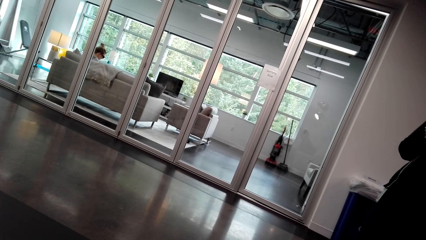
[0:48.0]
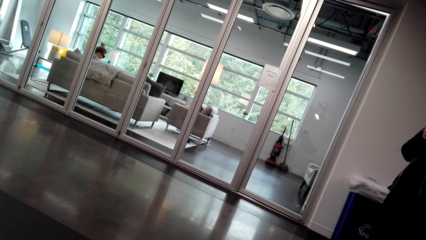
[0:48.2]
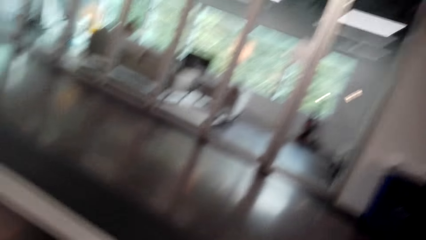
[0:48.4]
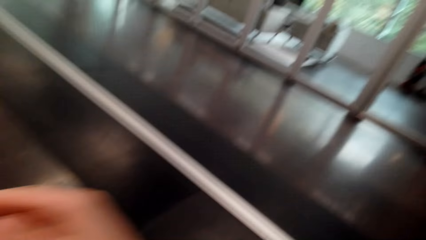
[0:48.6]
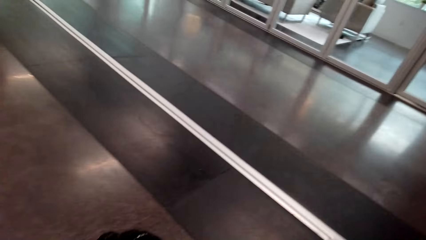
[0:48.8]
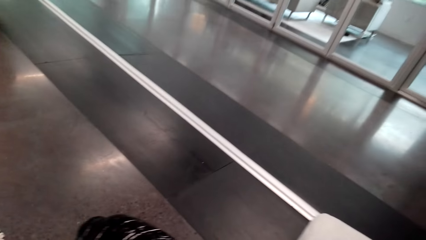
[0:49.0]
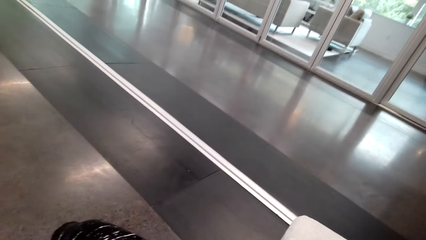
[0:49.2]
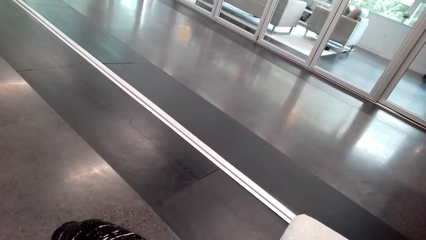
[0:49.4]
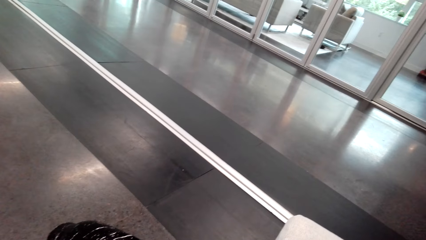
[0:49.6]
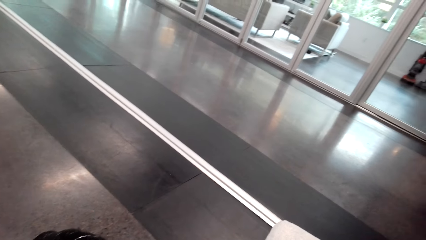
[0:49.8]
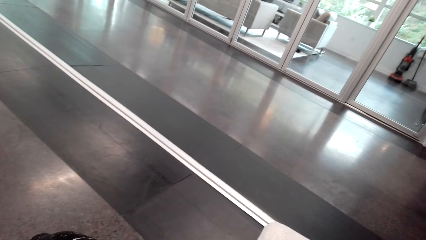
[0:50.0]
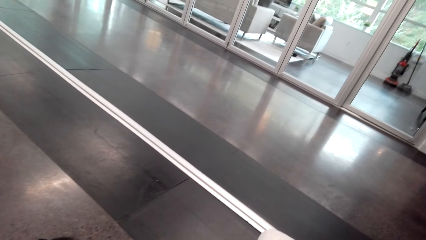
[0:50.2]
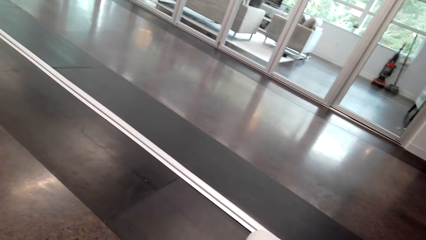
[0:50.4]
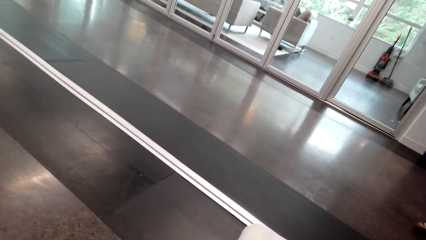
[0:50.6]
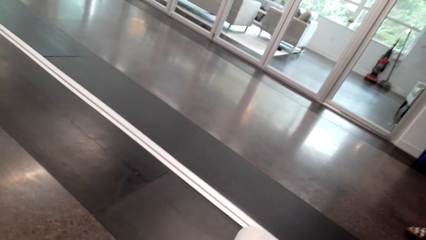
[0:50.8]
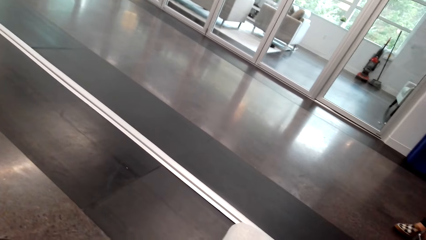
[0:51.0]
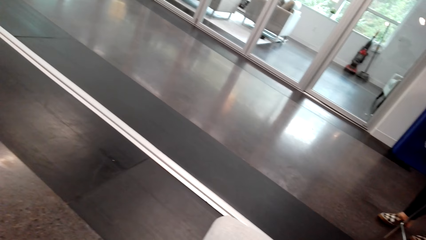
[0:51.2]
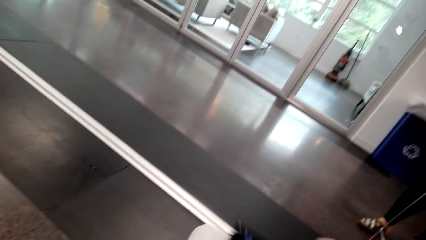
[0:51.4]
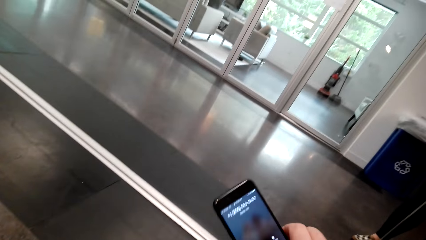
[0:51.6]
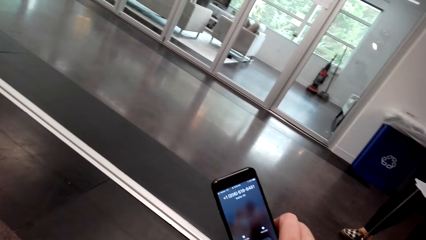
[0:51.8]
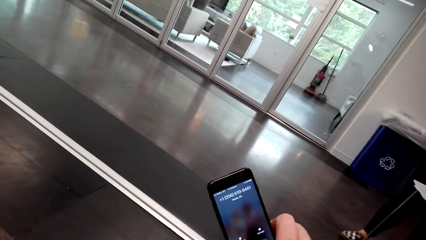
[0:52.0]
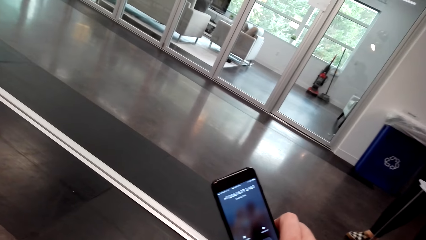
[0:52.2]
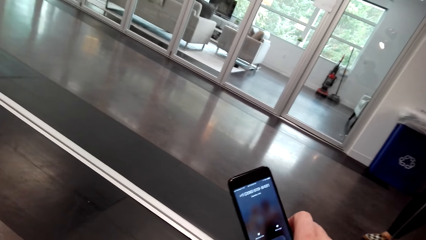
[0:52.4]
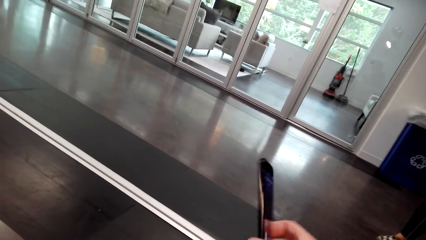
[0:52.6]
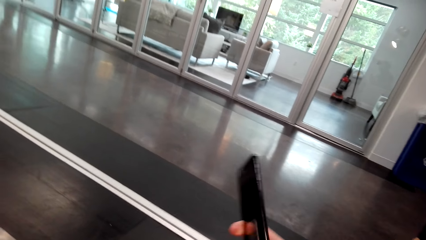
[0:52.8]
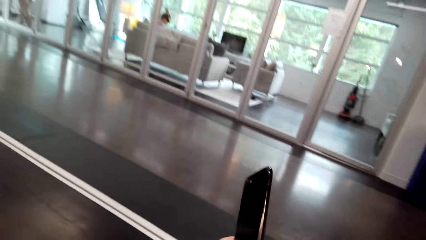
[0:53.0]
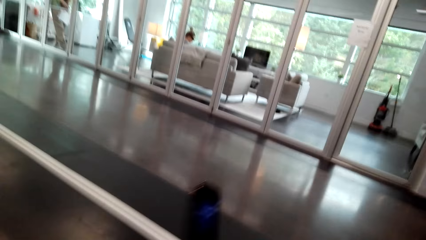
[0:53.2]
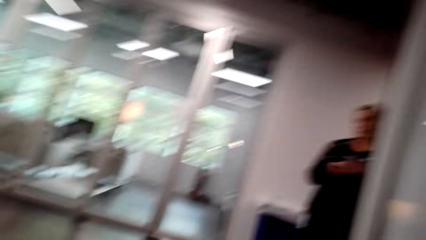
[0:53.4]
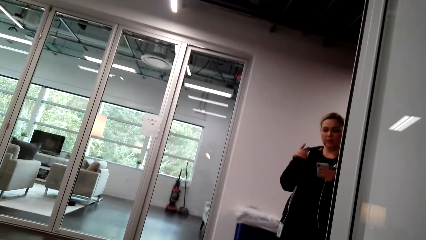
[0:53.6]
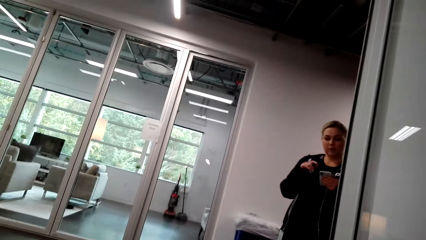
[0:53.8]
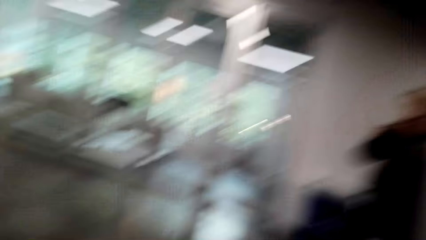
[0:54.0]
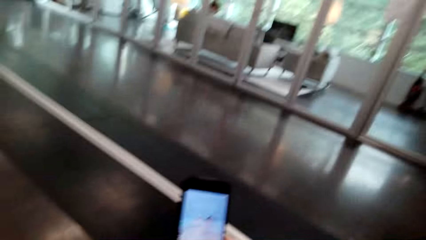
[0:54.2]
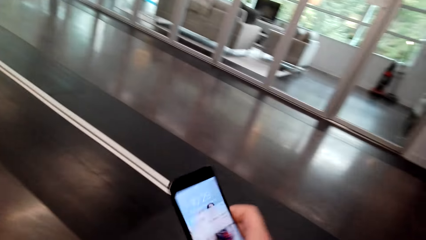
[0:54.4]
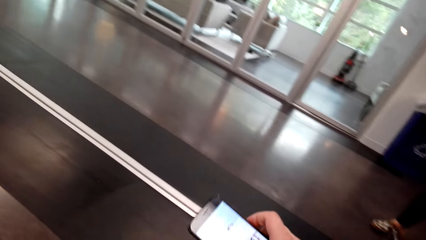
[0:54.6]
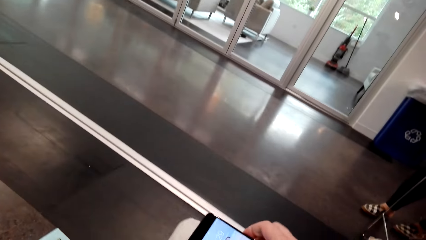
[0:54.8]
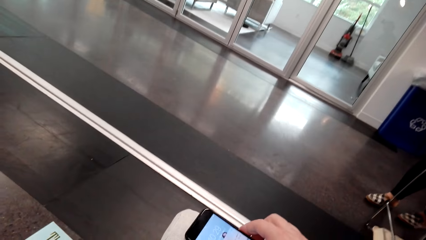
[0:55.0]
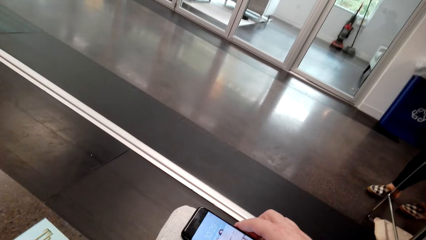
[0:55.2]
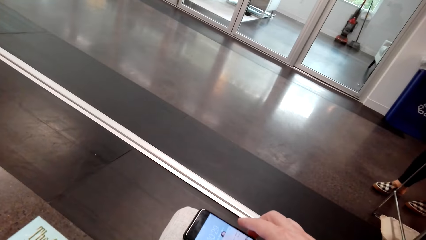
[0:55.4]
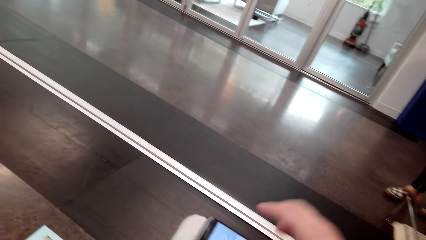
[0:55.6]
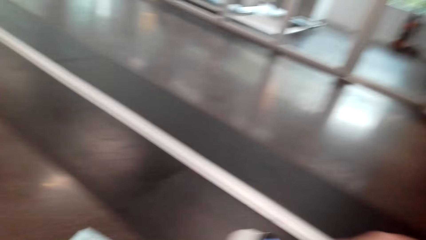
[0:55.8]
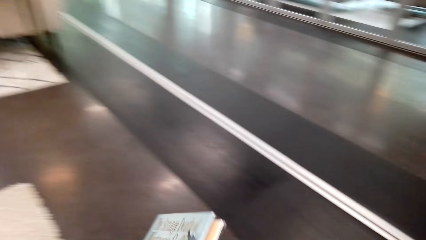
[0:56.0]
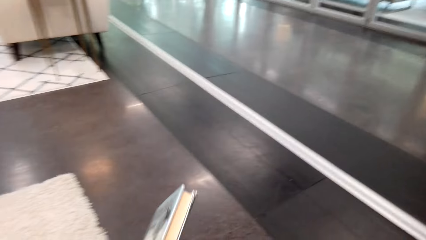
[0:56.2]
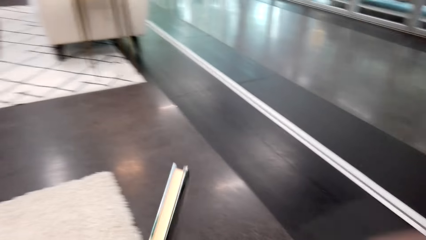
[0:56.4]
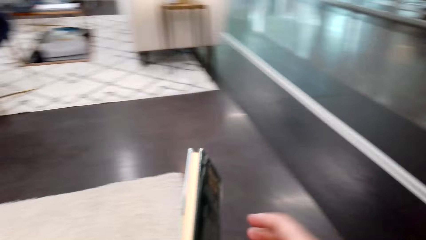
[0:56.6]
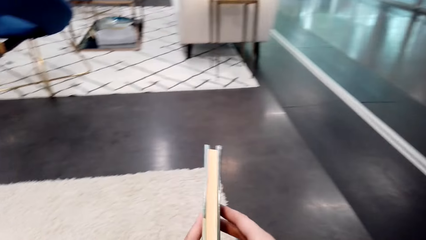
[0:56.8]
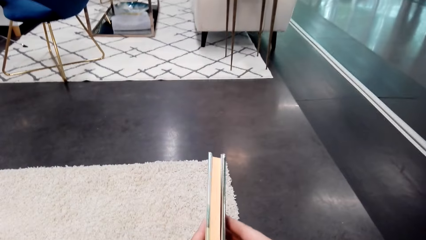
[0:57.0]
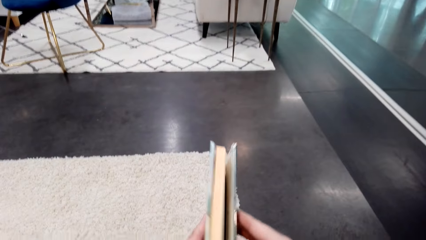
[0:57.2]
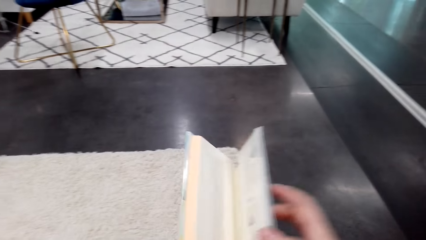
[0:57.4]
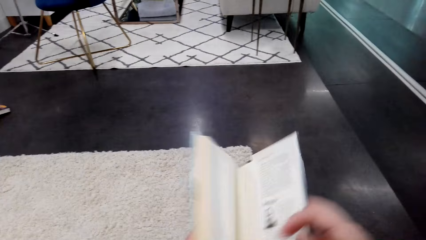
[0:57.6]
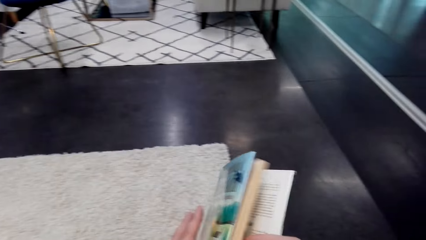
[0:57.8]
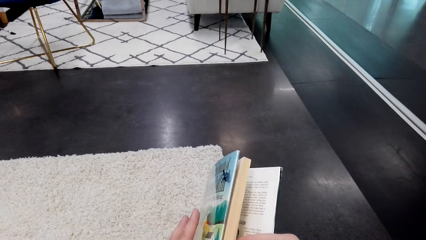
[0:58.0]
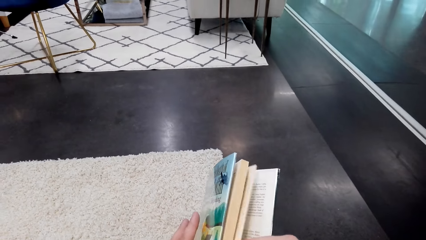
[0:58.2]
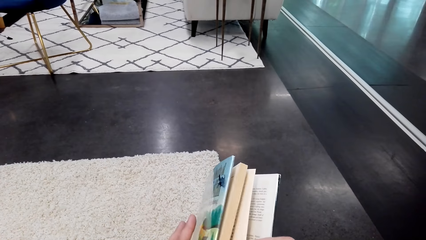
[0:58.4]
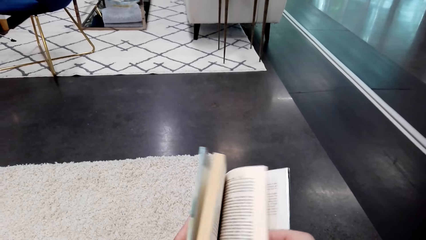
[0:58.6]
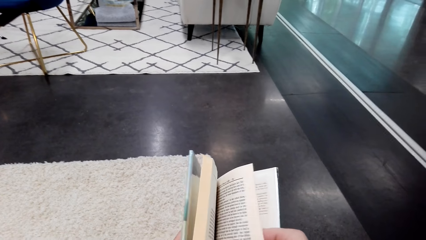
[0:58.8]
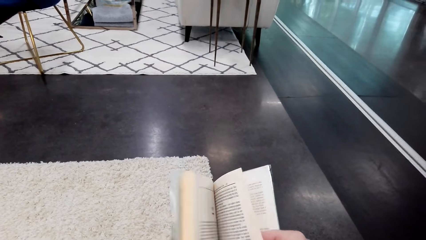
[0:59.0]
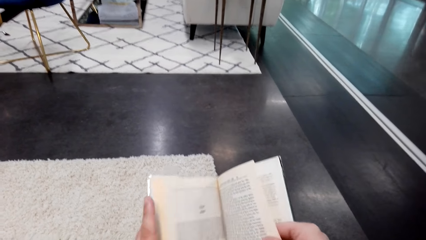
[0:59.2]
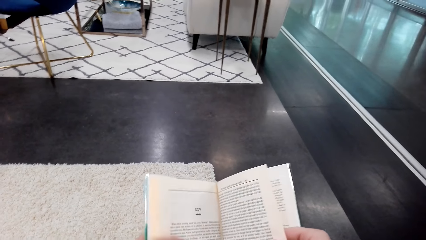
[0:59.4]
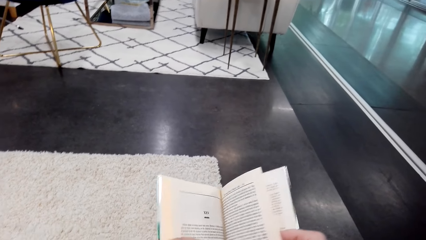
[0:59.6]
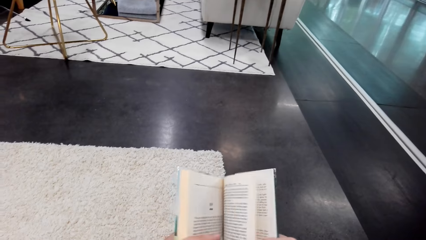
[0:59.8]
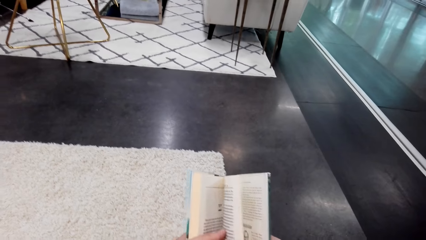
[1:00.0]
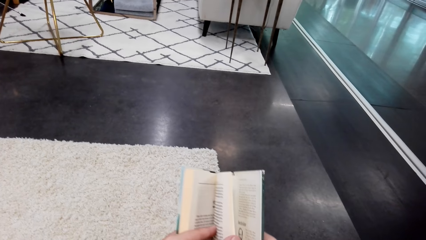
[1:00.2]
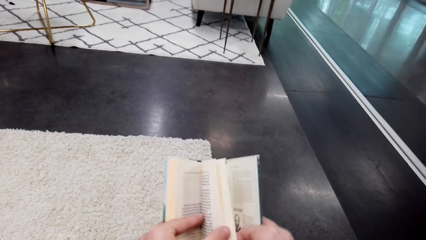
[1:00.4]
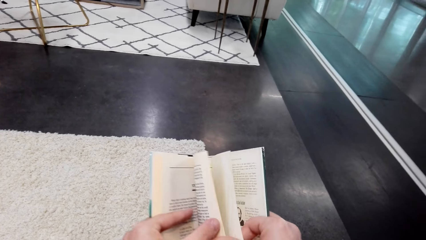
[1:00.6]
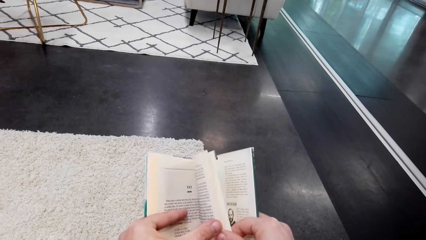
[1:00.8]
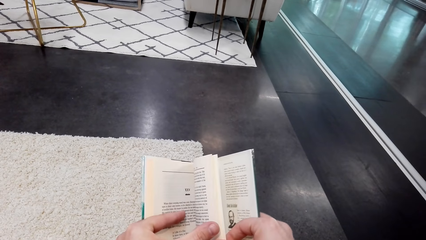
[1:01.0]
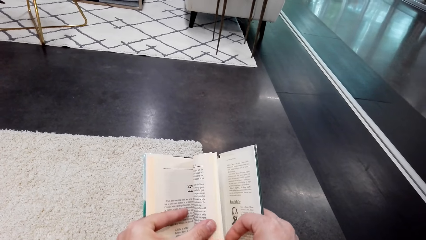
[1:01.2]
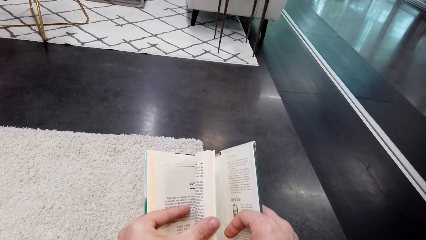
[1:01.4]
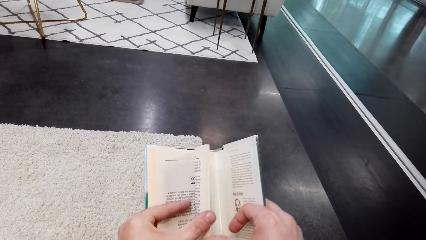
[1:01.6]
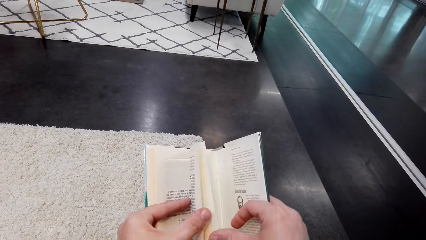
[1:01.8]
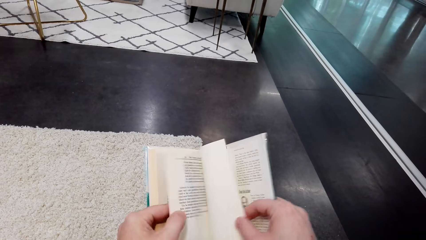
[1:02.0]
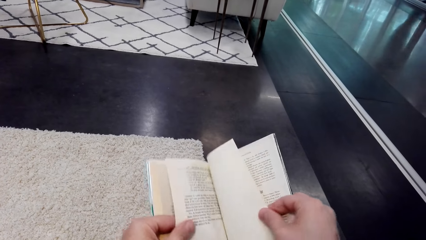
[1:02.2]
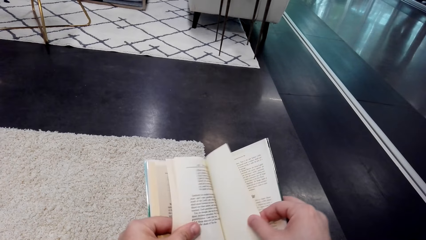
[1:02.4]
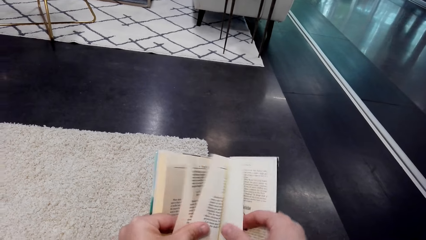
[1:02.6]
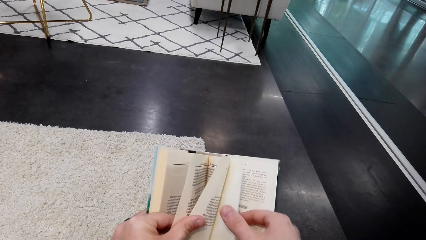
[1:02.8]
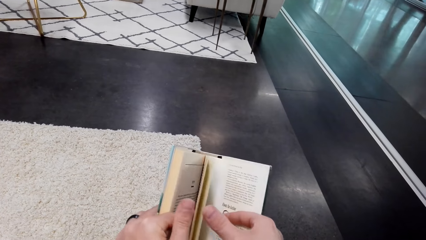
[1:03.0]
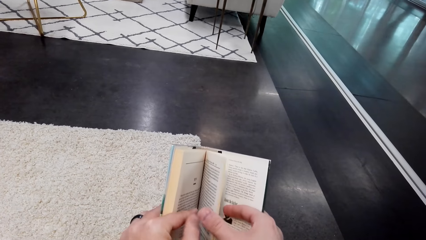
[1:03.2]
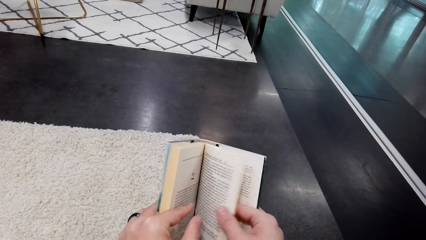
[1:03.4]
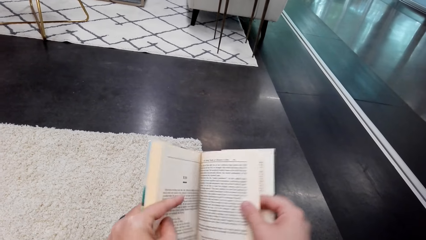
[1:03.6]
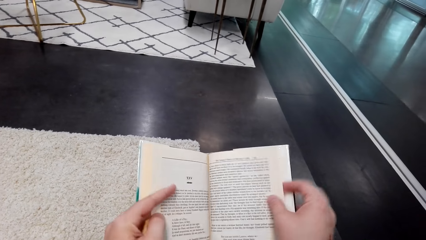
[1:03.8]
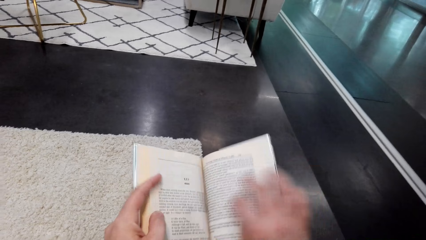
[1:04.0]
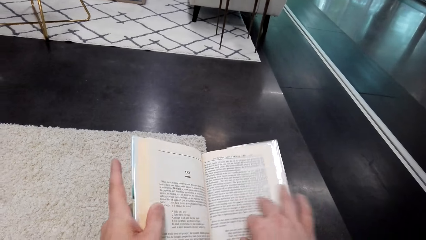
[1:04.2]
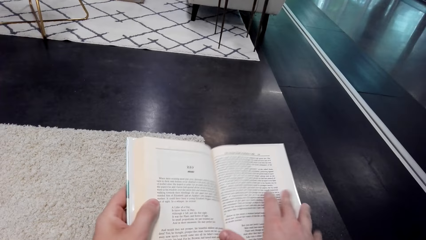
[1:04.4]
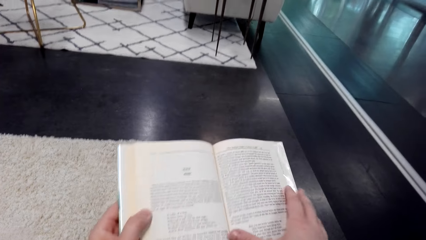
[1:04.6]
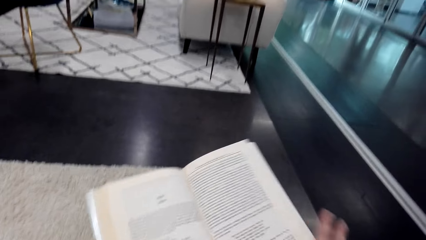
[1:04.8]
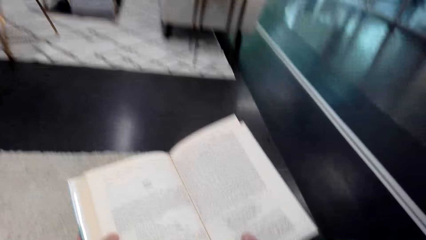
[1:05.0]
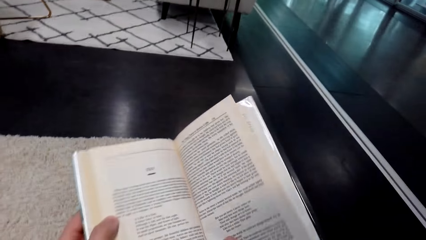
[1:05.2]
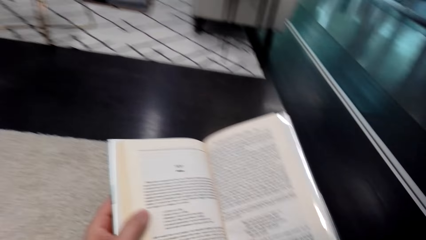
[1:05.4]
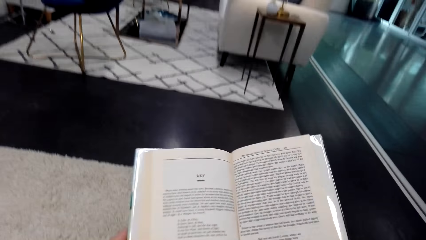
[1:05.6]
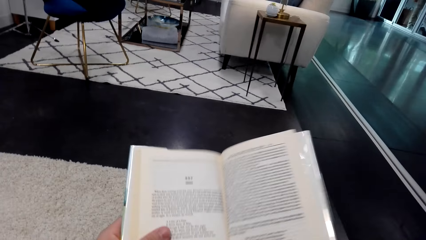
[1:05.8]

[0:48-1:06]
The lady talks. The camera wearer moves the hand. They look around. They use the phone. They confirm the phone number on the phone. They turn the phone. The lady moves the hand. The camera wearer dialogues with the lady. They drop the phone. They open the book. They examine the book. They open the book pages.
